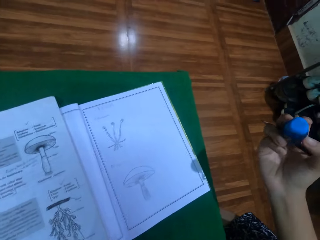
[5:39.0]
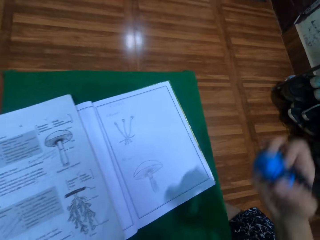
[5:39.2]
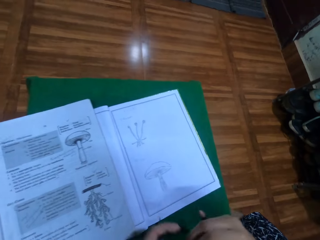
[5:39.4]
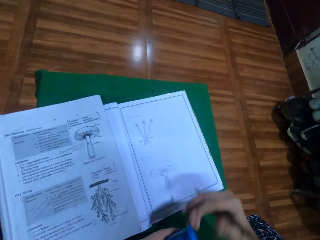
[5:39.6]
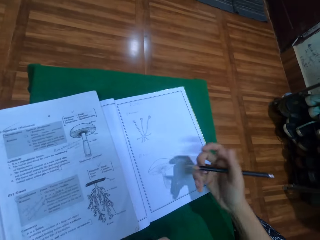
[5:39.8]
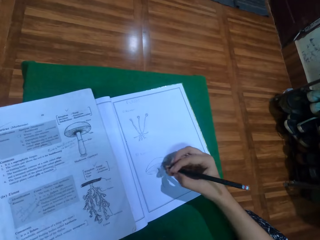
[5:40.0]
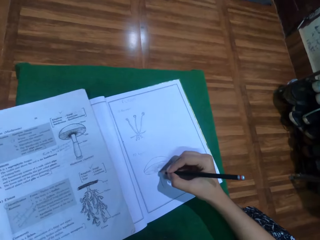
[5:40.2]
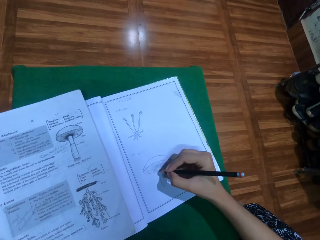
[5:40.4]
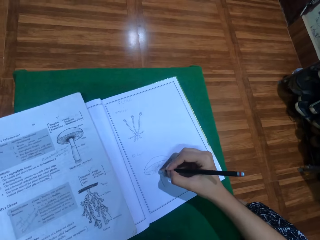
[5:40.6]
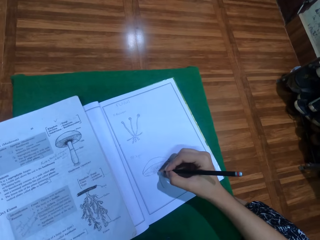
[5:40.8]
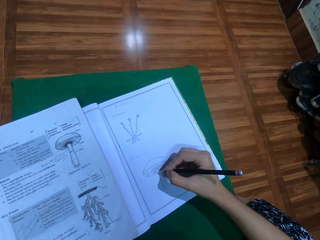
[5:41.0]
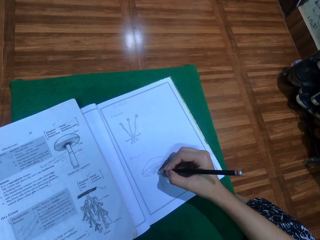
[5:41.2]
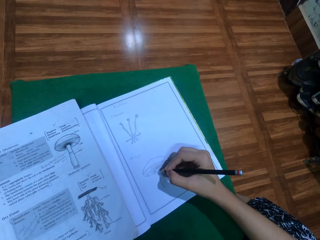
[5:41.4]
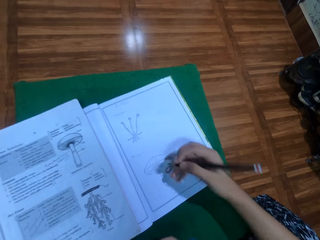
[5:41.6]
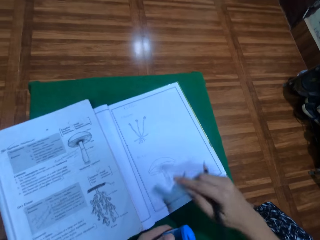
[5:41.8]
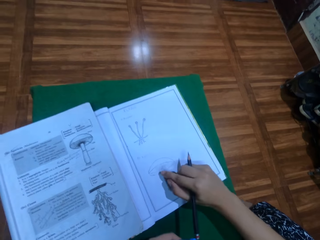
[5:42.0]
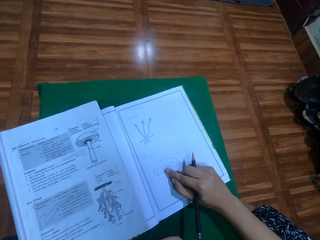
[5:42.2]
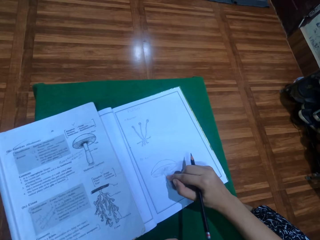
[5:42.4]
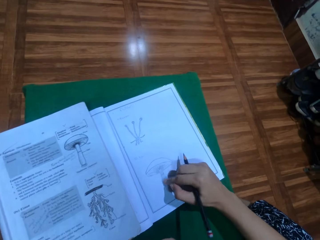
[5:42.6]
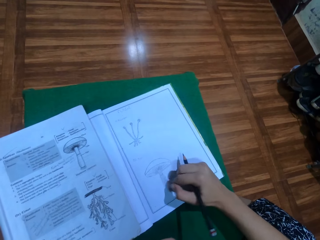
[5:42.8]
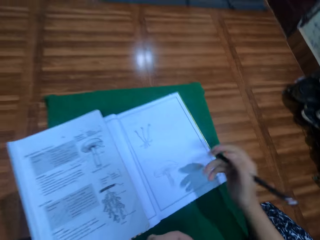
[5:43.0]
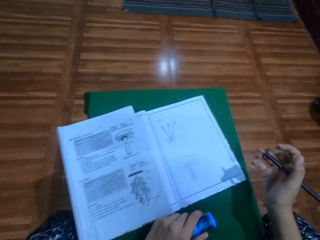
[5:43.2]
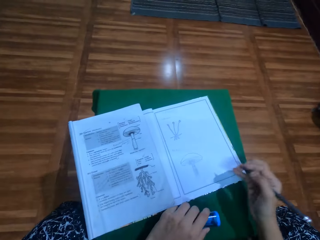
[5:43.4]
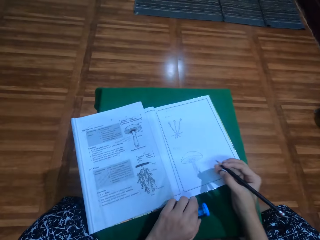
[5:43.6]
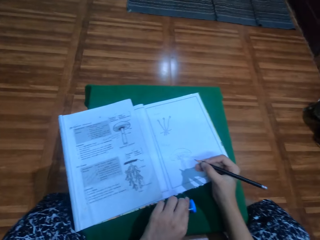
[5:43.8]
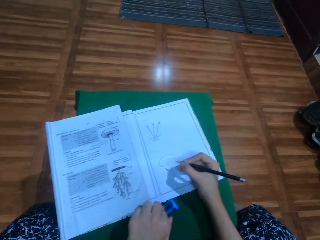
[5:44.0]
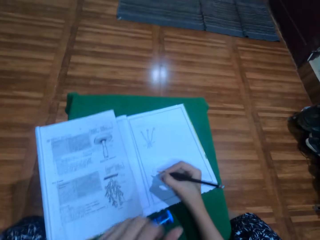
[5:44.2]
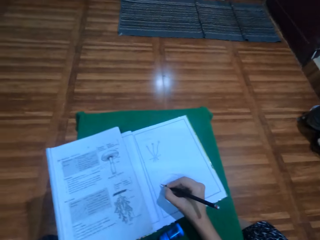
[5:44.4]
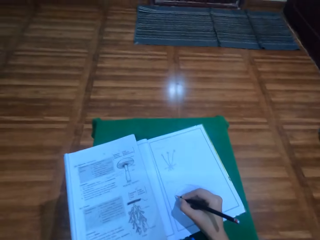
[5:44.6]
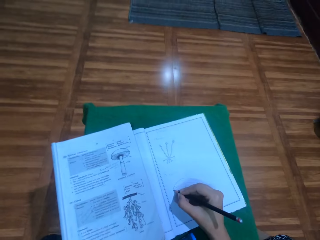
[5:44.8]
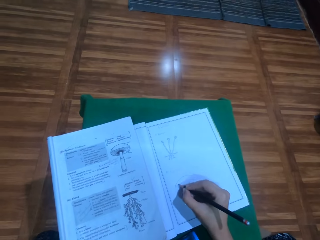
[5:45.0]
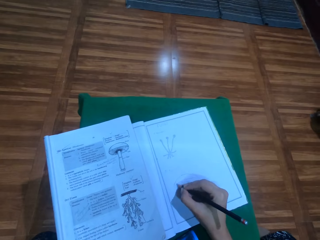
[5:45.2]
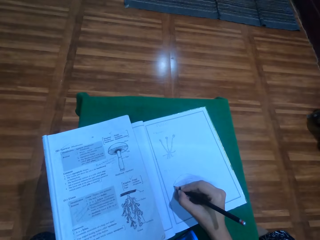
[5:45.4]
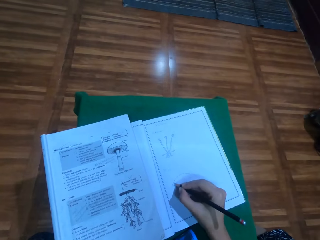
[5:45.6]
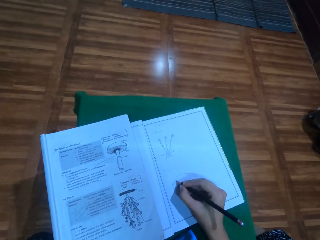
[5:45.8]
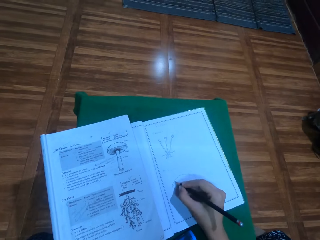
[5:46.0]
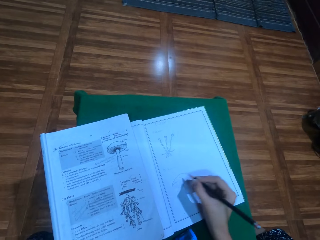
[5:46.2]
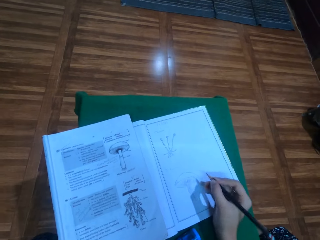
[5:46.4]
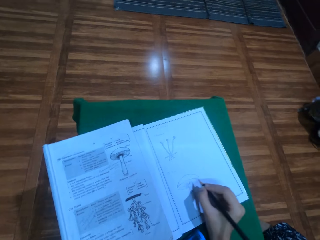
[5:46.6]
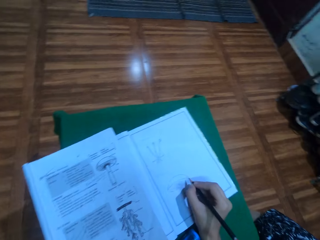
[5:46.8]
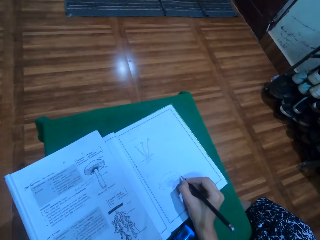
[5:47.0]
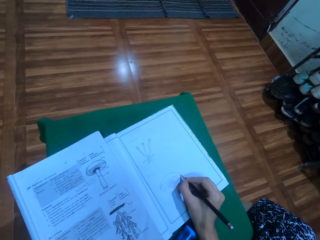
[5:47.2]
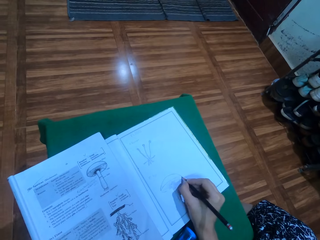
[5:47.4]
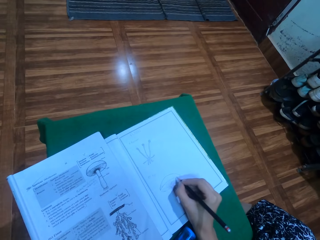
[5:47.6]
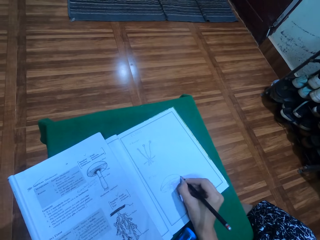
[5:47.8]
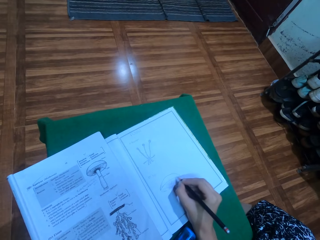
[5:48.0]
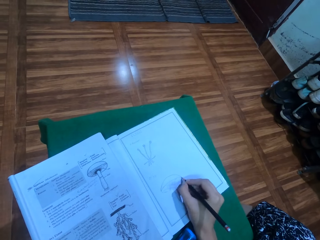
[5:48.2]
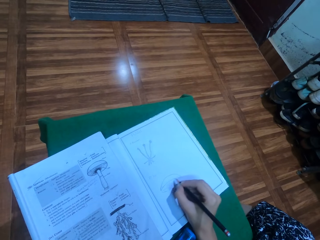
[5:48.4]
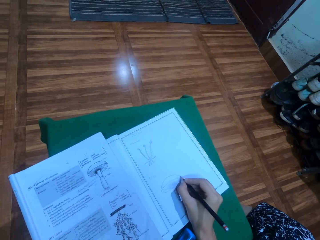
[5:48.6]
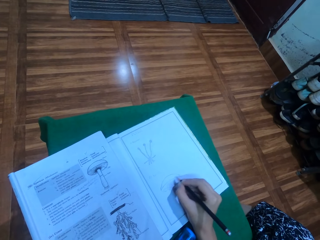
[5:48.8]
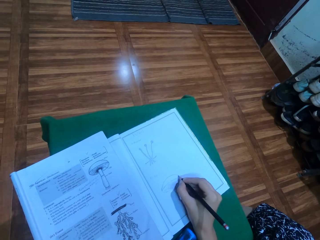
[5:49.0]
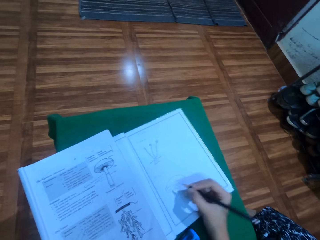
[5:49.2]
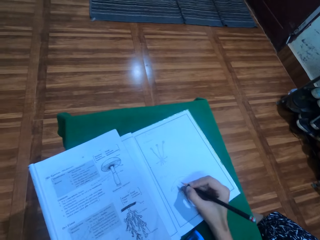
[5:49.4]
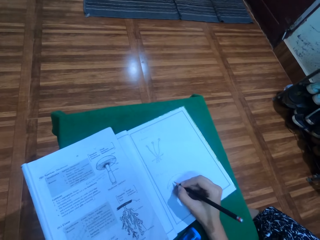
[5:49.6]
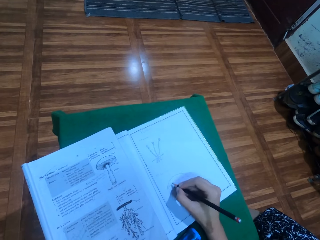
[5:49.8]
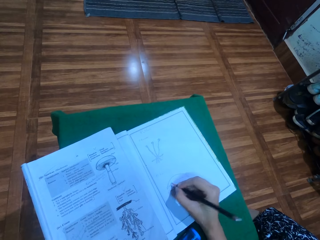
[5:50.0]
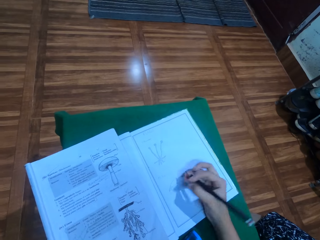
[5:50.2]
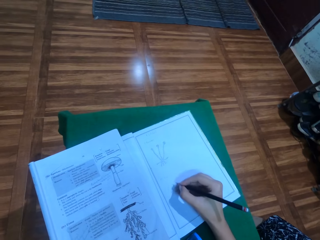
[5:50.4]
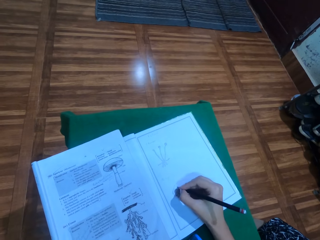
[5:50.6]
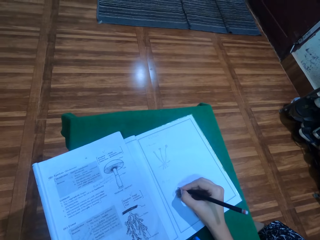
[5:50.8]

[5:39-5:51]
The camera wearer puts the rubber to the left hand. They hold the rubber with the left hand. They draw on a drawing book with a pencil. They rub the drawing with a finger. They place the rubber on the table. They draw on the book with the pencil.

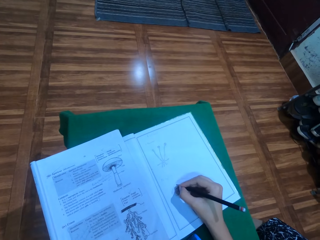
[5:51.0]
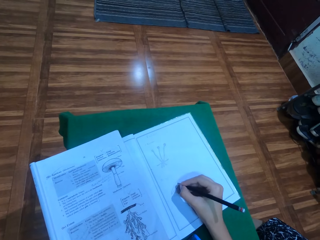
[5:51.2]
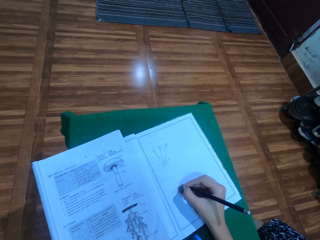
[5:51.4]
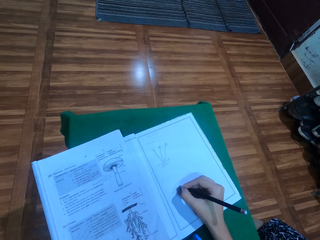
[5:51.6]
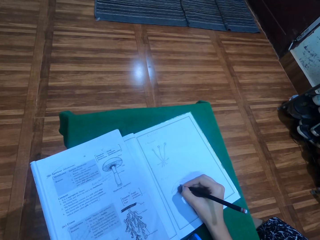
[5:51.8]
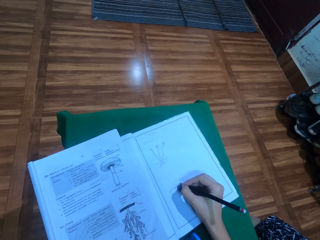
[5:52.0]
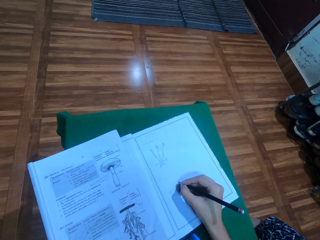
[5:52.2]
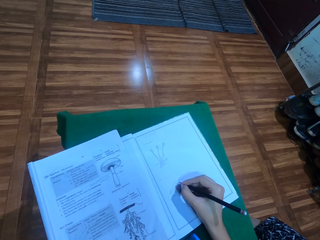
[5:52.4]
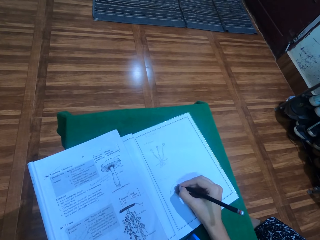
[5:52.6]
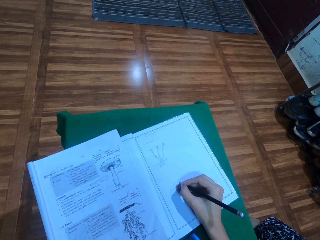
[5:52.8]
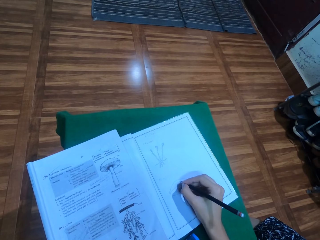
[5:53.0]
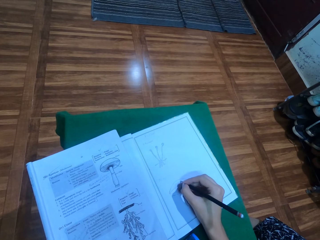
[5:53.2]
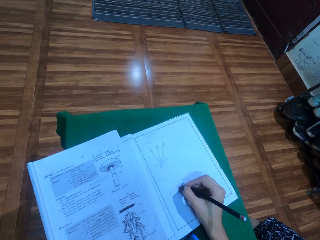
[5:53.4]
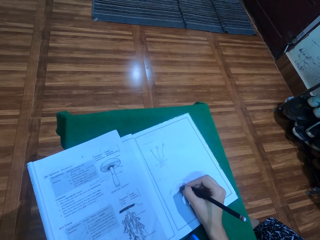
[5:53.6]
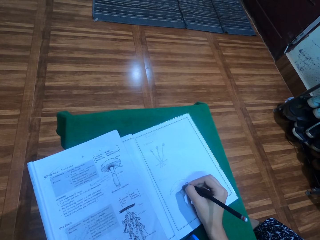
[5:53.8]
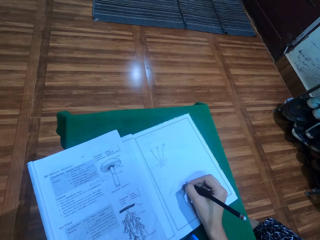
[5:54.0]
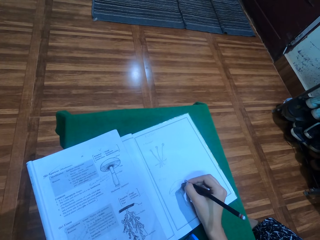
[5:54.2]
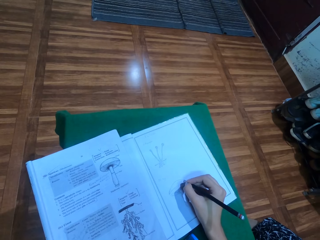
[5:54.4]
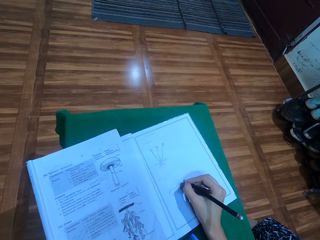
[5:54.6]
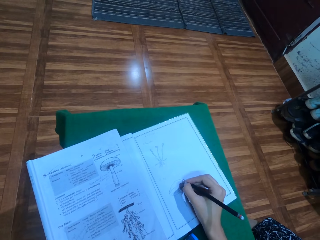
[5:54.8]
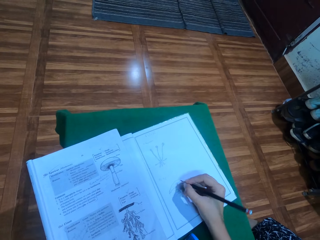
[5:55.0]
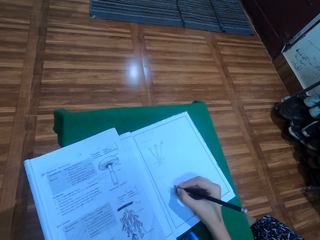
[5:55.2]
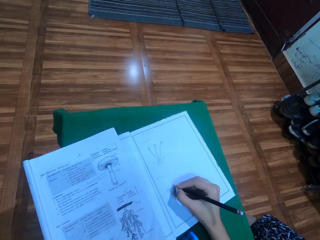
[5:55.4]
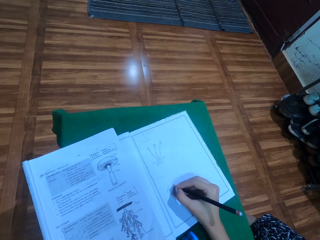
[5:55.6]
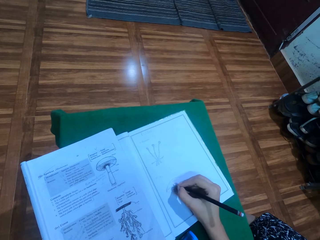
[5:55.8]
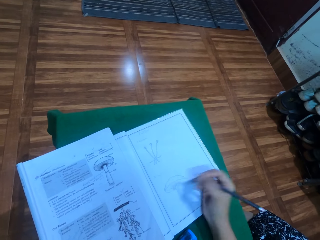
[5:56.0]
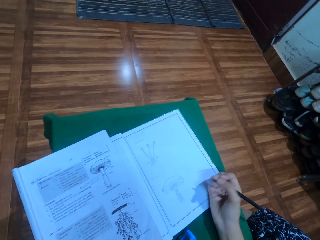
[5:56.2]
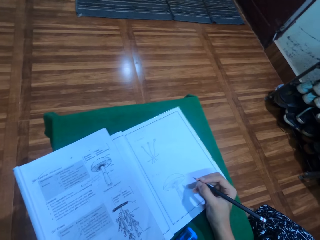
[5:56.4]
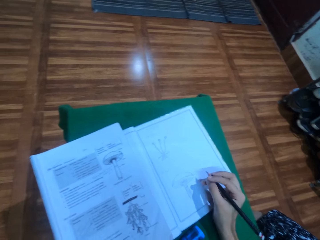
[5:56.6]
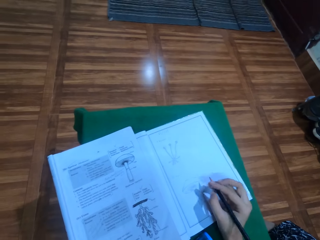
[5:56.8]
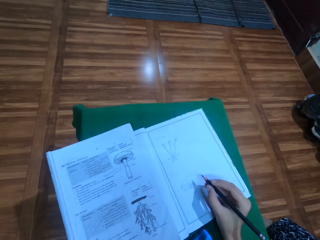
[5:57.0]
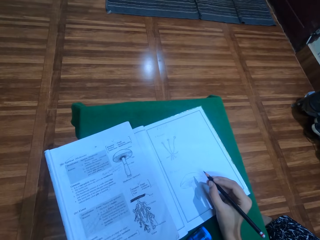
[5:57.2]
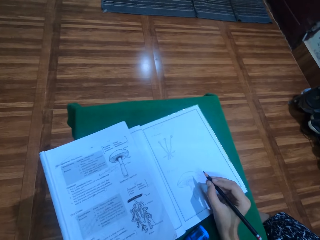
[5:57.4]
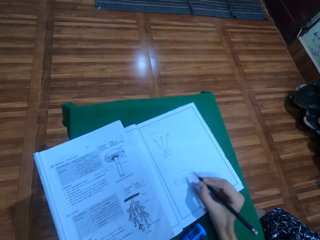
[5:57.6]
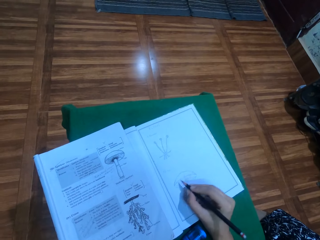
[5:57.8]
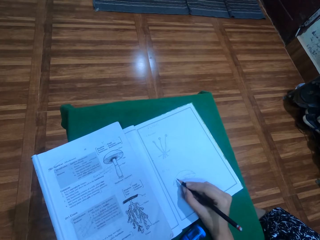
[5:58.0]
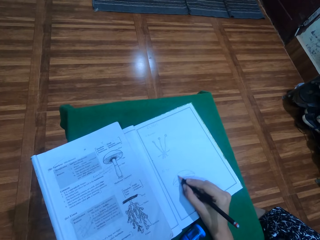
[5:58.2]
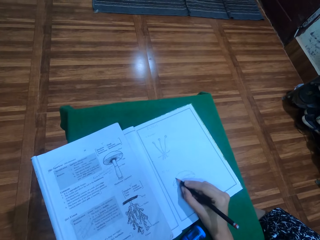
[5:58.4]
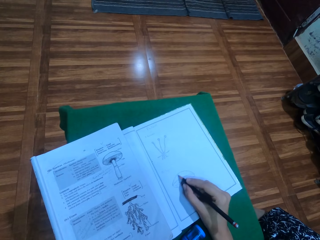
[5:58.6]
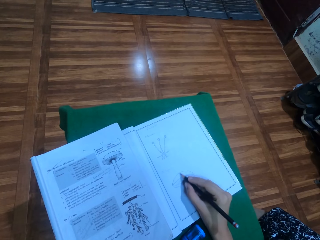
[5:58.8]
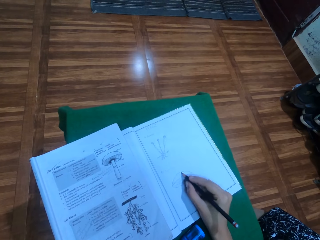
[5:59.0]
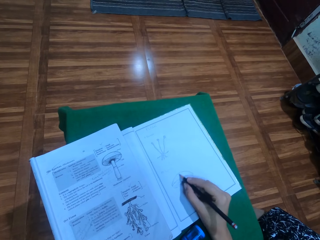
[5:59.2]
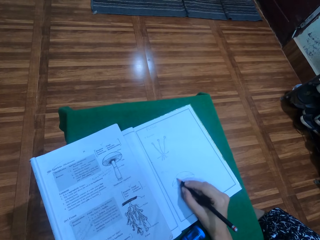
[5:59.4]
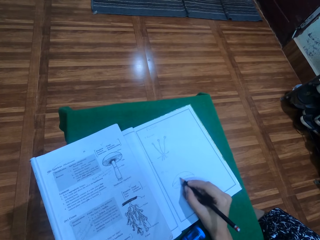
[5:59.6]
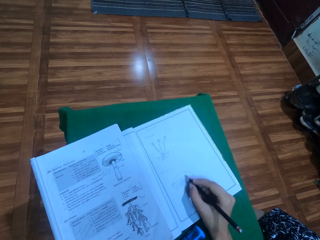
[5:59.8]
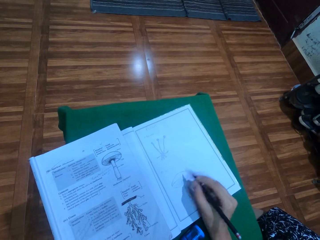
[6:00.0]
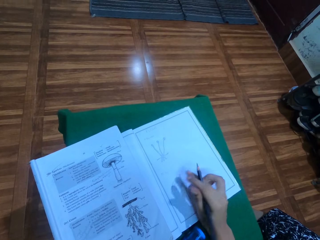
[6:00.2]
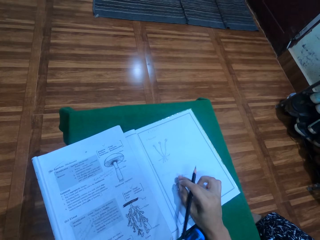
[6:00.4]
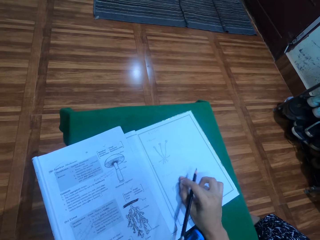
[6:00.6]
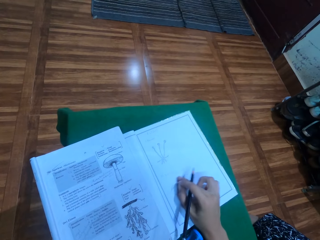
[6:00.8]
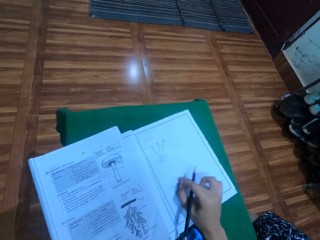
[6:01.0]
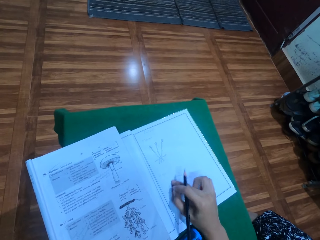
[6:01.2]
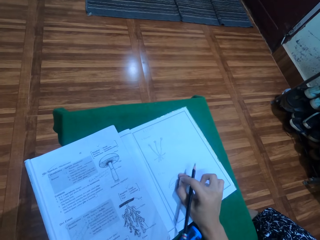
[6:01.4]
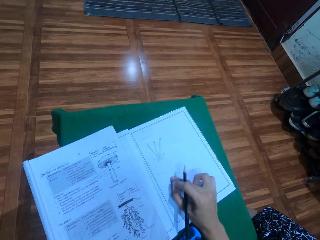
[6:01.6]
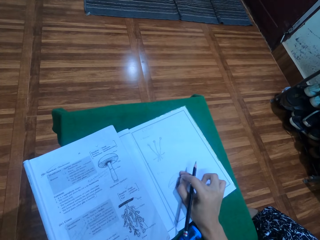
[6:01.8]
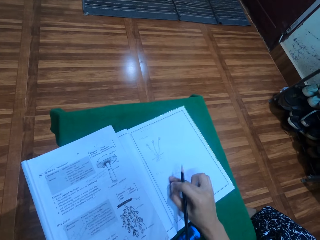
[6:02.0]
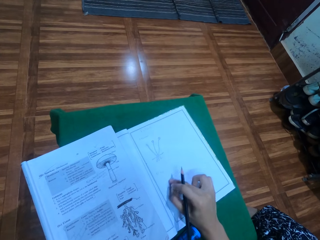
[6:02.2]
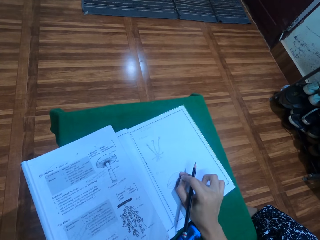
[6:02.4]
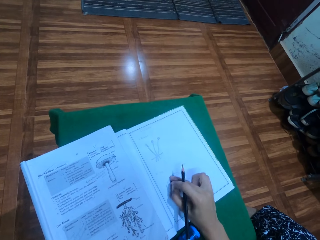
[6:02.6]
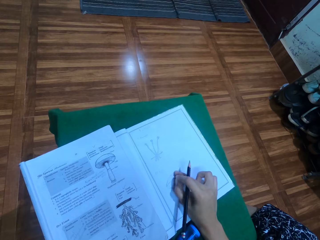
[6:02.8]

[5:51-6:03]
The camera wearer rubs the drawing with a finger.
